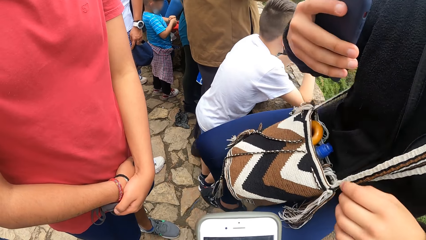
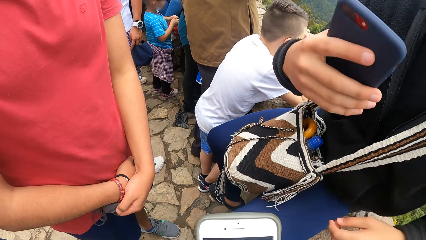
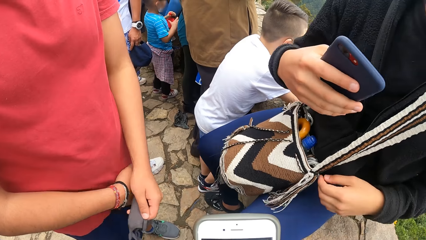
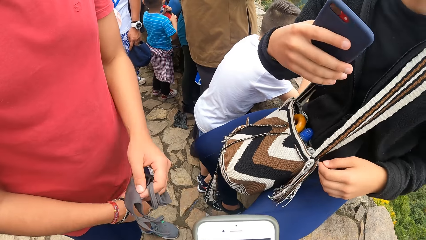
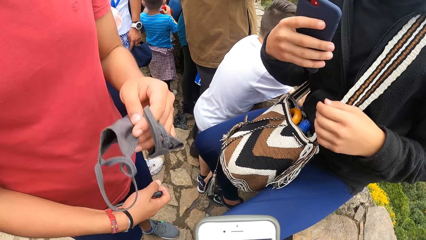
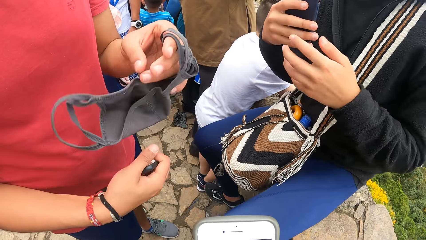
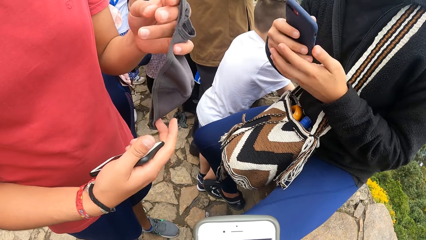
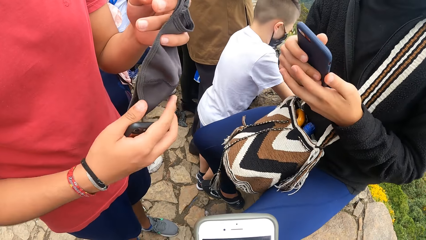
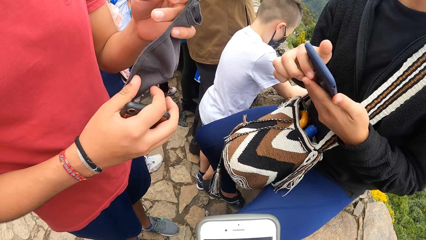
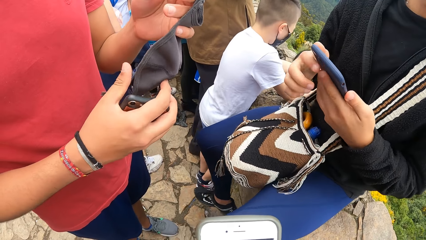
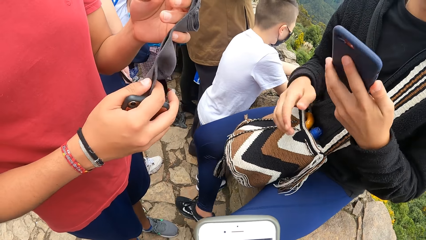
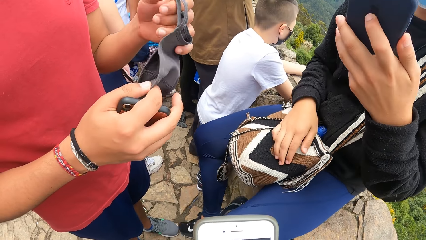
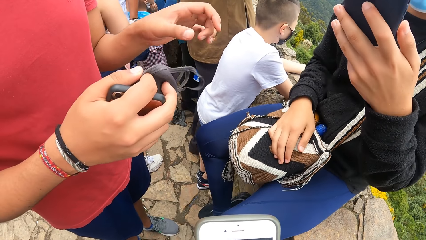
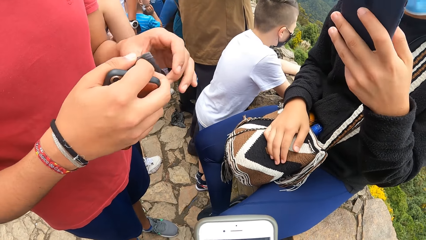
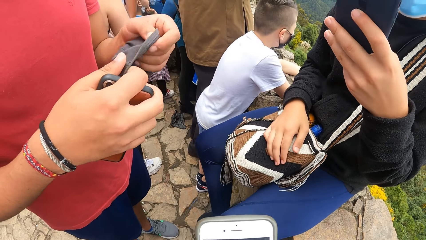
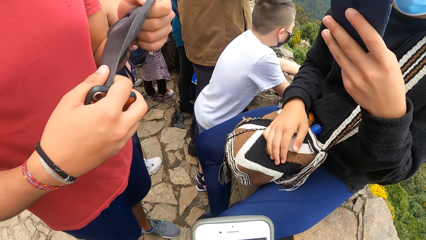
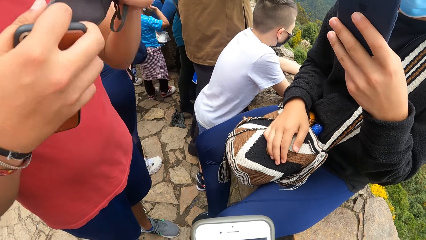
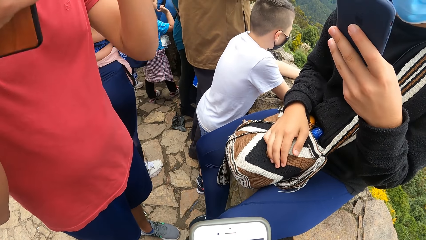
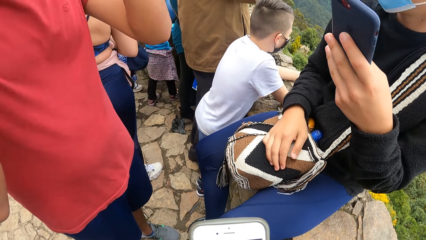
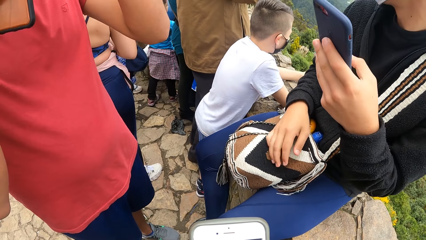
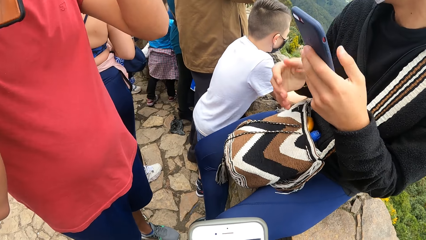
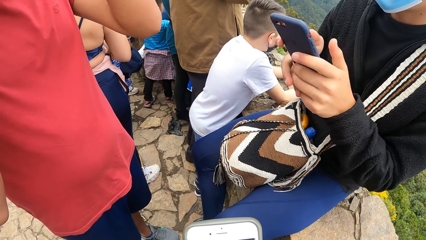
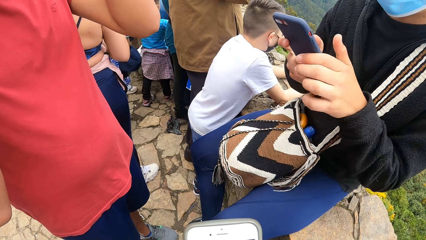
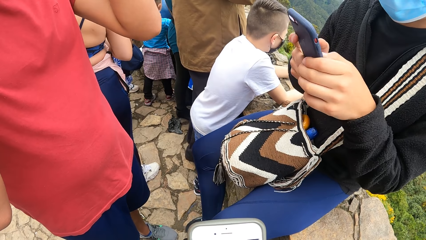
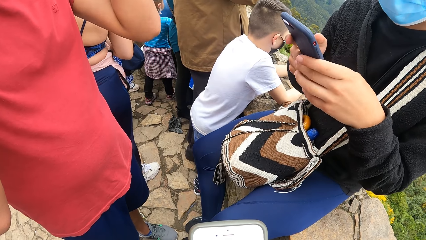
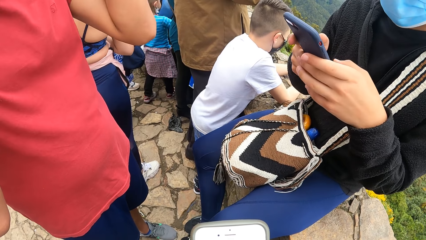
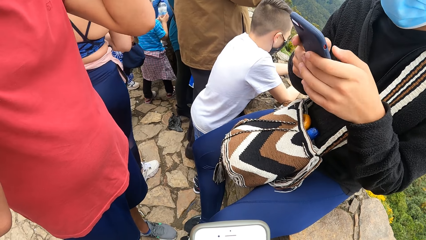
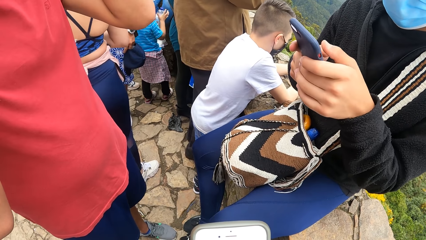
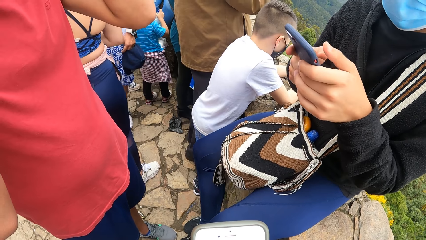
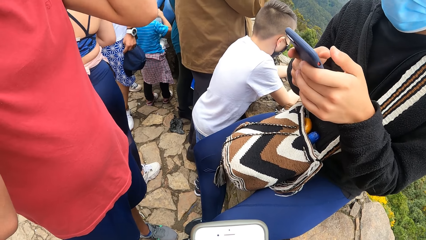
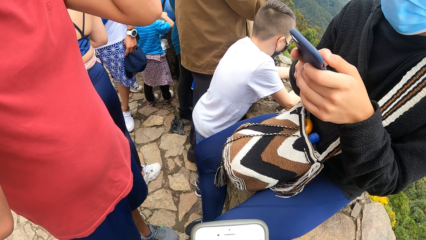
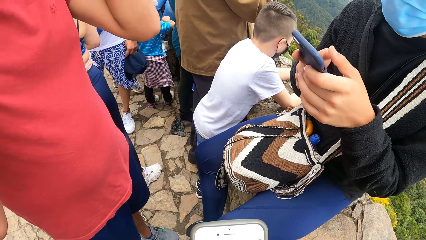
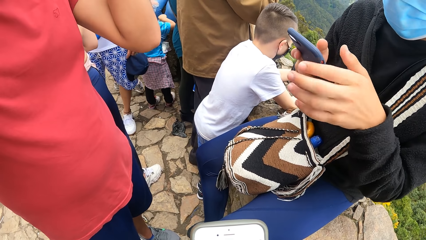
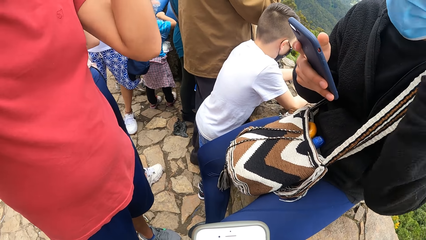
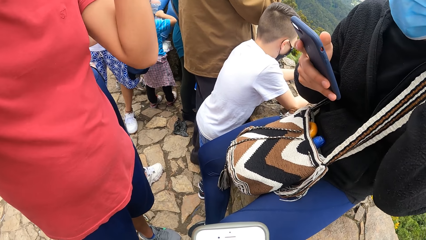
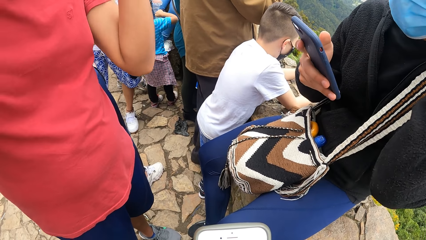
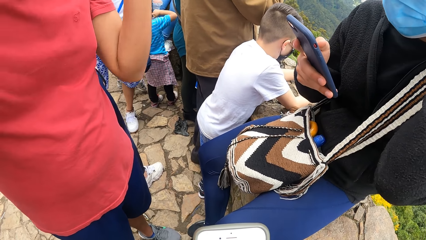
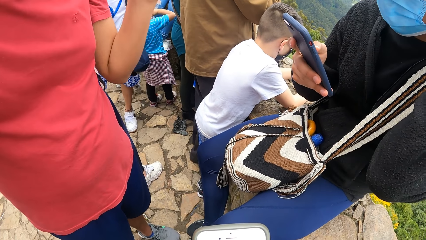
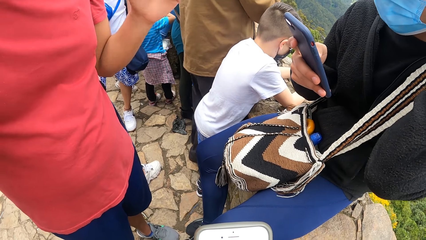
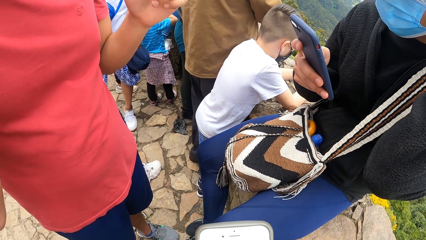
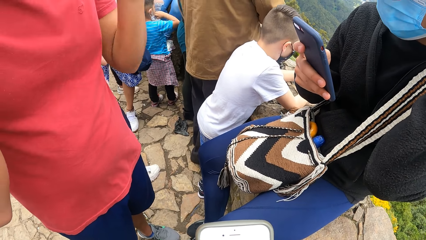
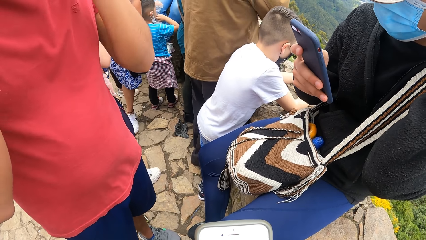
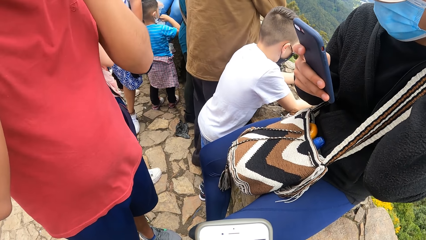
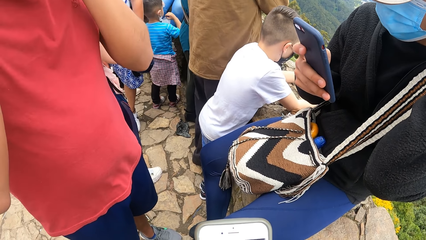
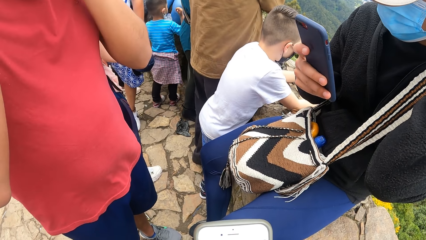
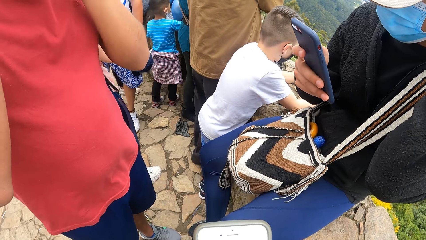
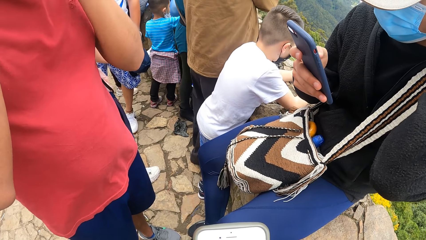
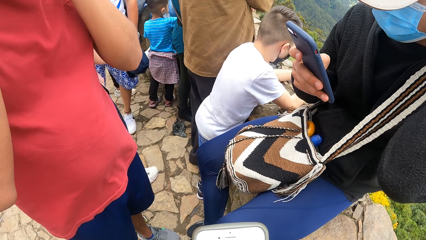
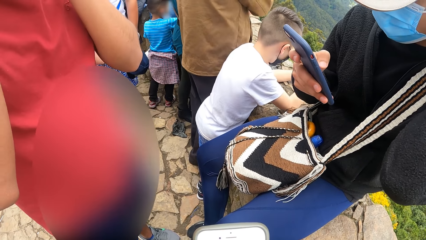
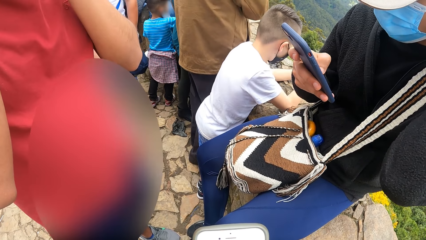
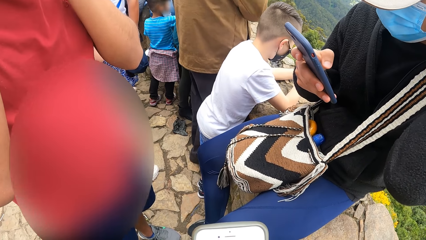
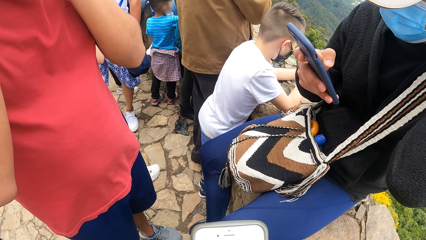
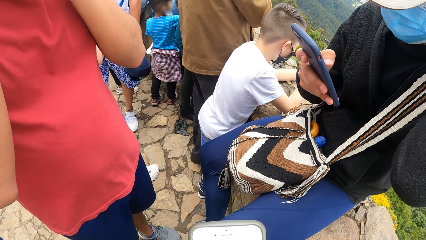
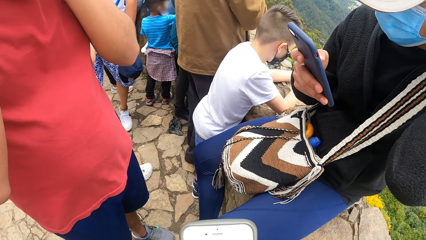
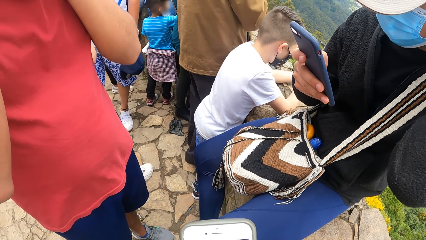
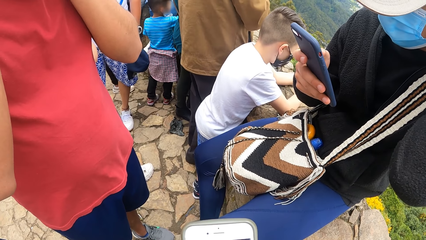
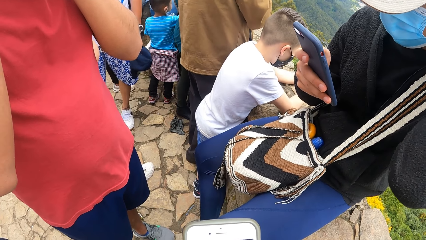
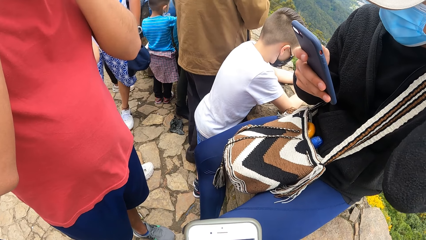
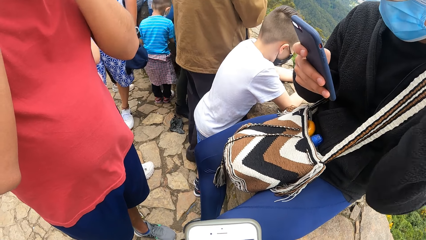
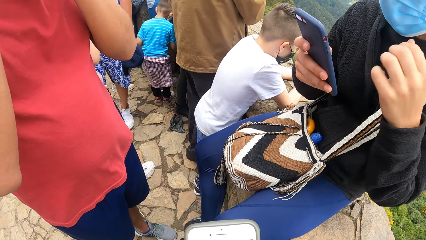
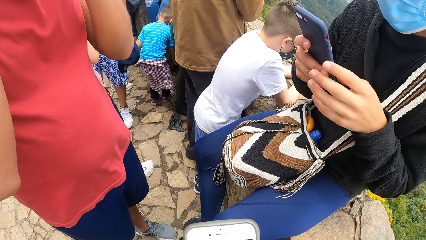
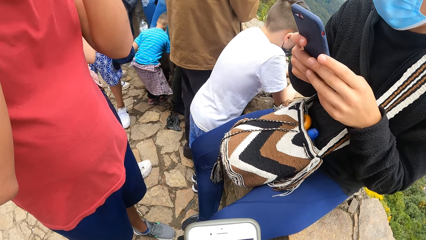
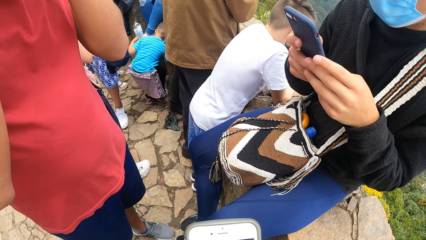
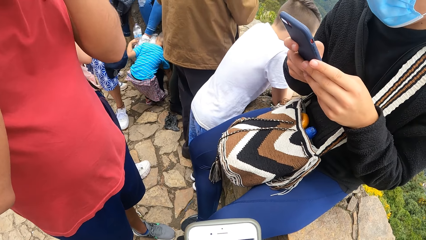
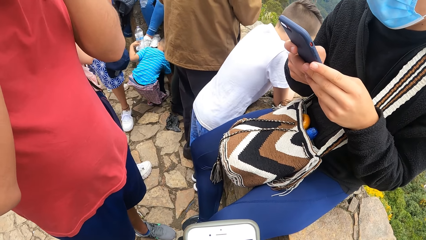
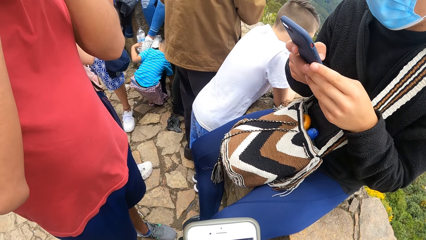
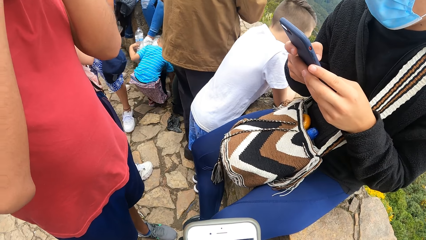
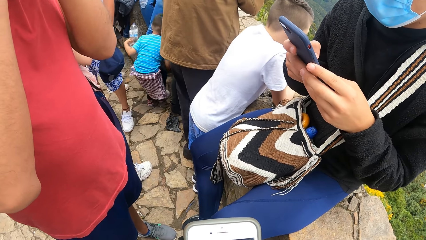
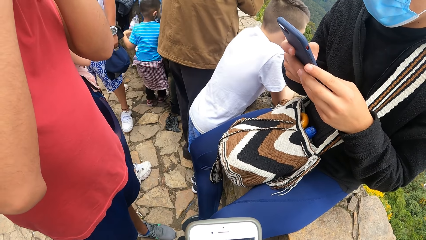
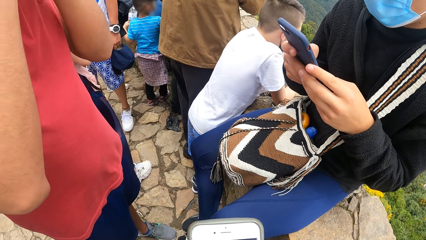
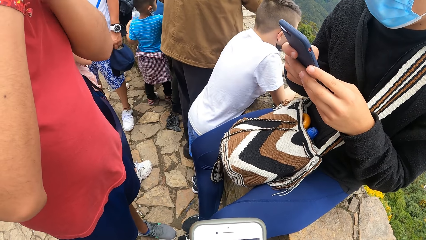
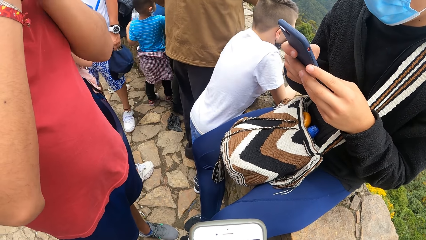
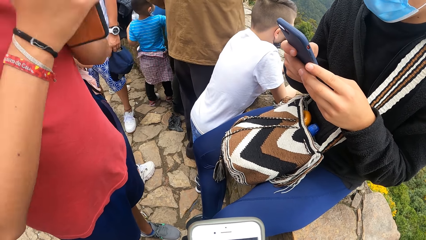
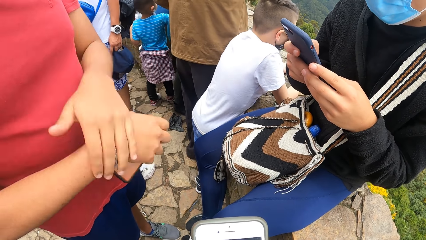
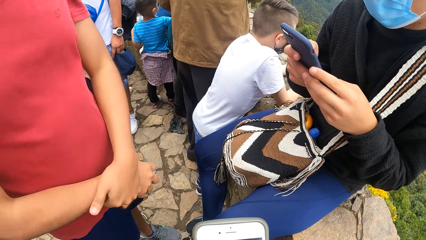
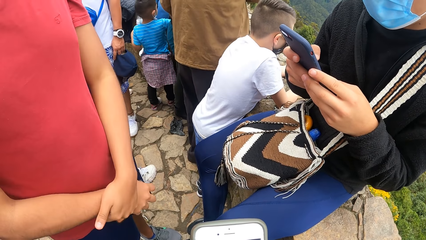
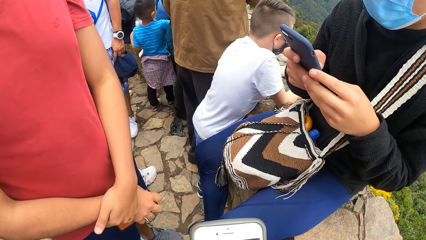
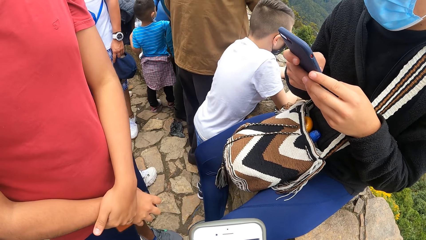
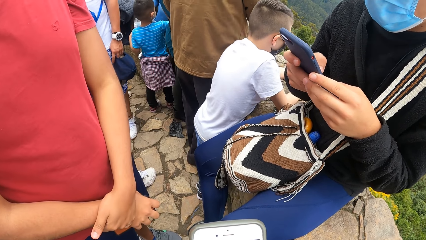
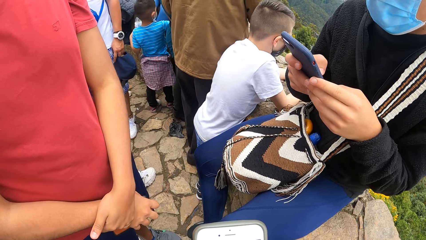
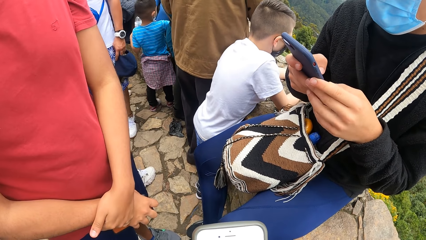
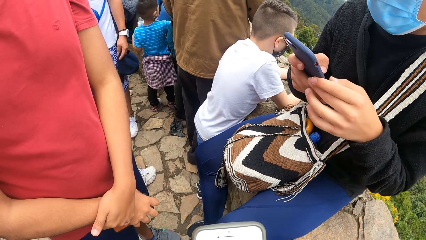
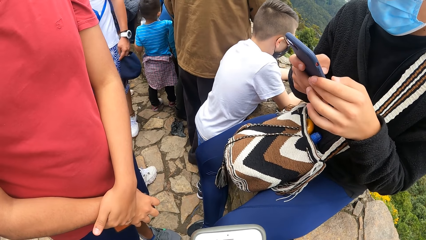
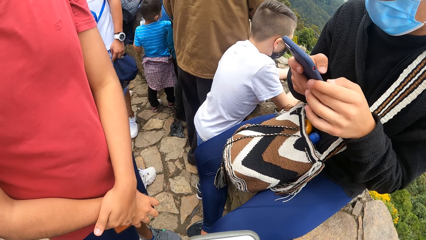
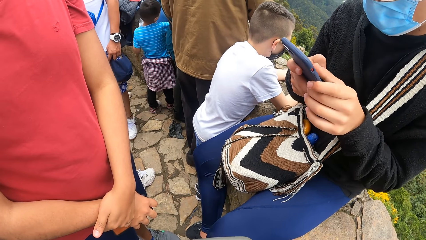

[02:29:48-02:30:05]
Another man puts on his face mask with both hands and wears his face mask. The first man dials his phone. The camera wearer holds their phone. The first man holds a phone using both hands. The other man puts his hands down.
